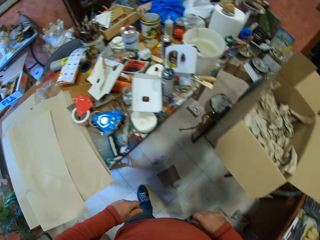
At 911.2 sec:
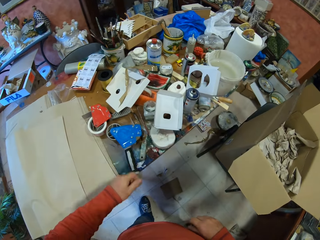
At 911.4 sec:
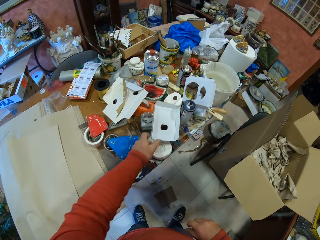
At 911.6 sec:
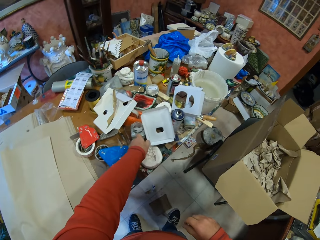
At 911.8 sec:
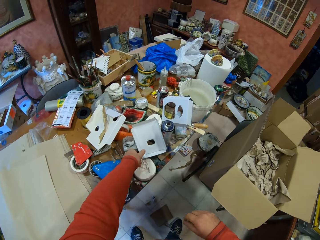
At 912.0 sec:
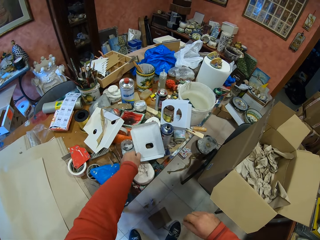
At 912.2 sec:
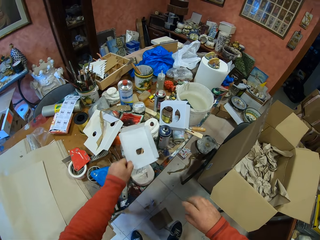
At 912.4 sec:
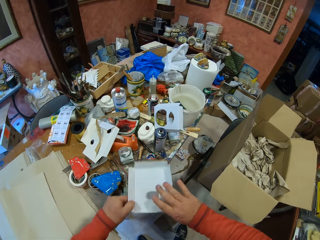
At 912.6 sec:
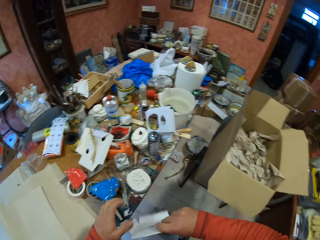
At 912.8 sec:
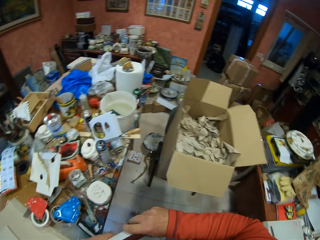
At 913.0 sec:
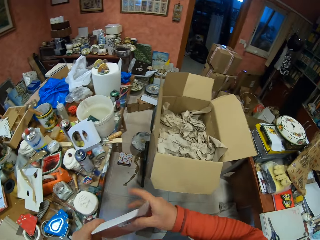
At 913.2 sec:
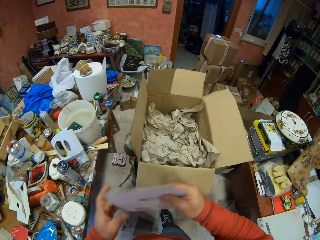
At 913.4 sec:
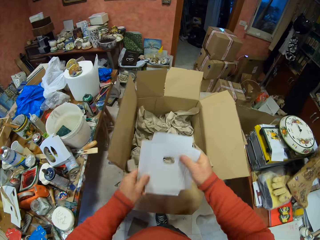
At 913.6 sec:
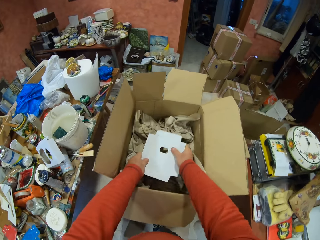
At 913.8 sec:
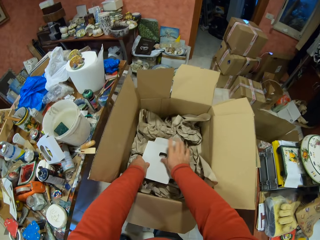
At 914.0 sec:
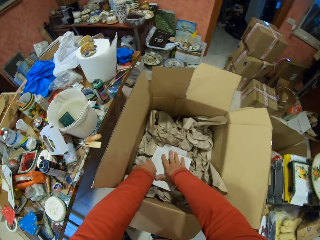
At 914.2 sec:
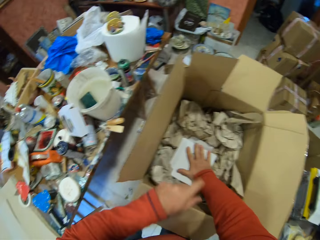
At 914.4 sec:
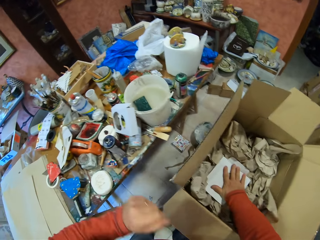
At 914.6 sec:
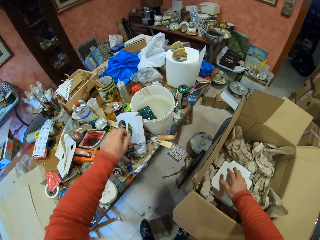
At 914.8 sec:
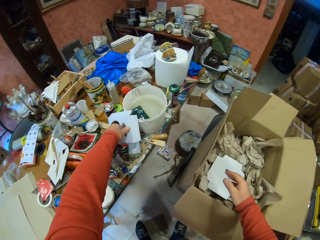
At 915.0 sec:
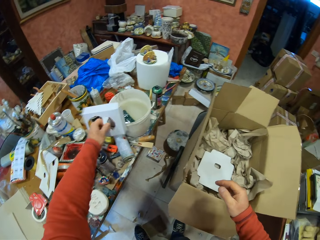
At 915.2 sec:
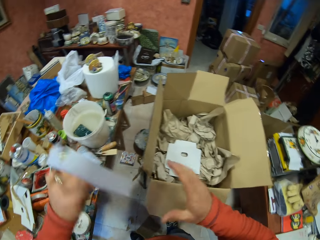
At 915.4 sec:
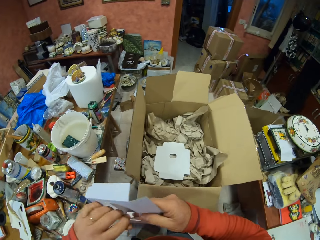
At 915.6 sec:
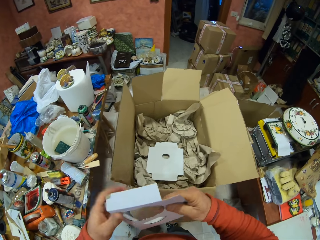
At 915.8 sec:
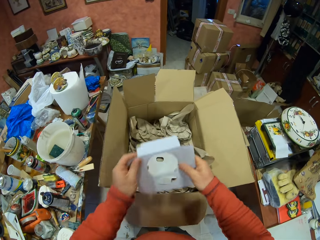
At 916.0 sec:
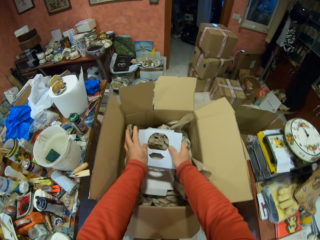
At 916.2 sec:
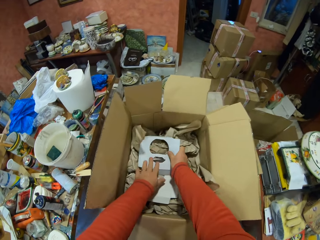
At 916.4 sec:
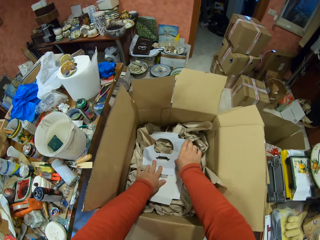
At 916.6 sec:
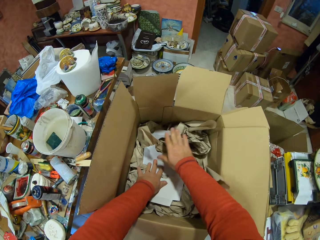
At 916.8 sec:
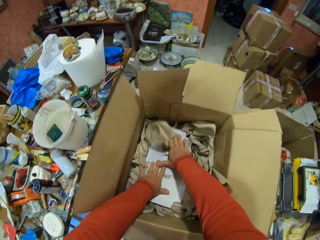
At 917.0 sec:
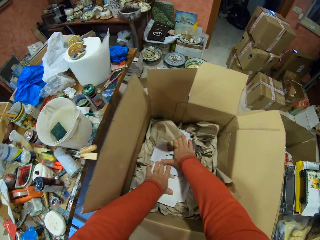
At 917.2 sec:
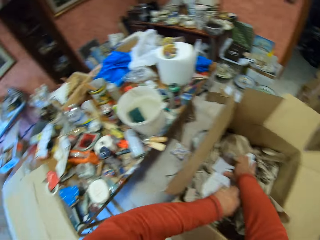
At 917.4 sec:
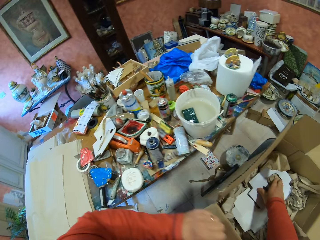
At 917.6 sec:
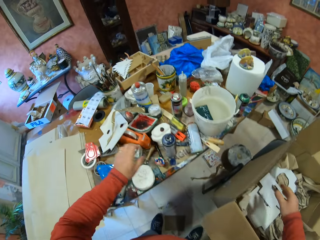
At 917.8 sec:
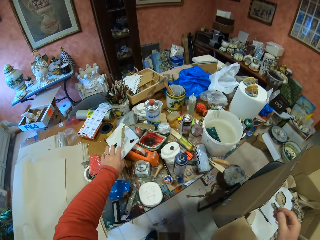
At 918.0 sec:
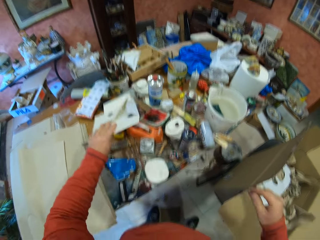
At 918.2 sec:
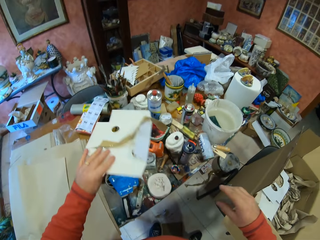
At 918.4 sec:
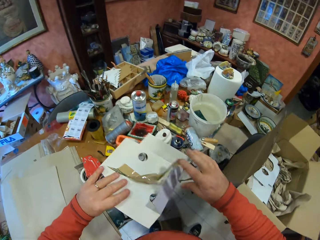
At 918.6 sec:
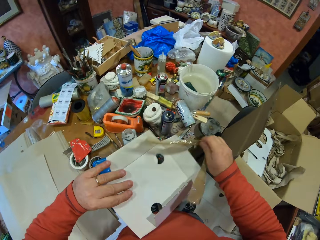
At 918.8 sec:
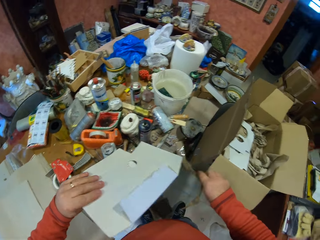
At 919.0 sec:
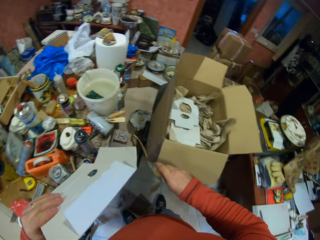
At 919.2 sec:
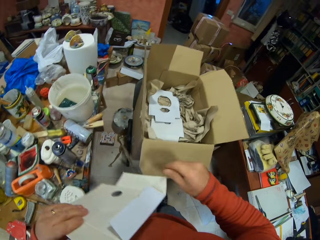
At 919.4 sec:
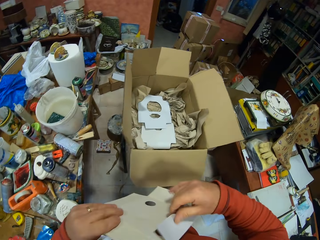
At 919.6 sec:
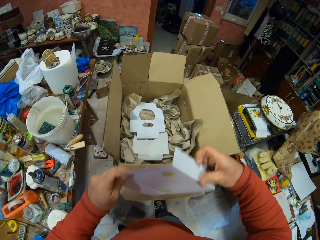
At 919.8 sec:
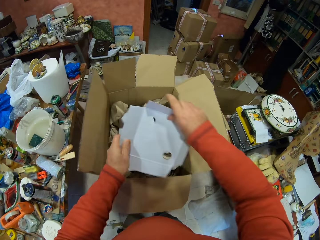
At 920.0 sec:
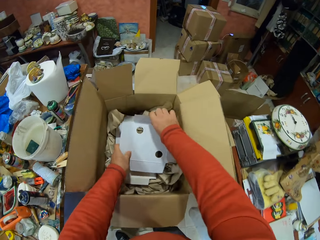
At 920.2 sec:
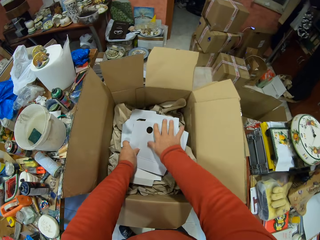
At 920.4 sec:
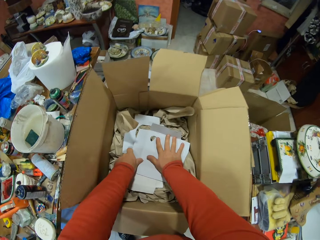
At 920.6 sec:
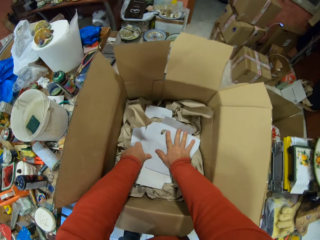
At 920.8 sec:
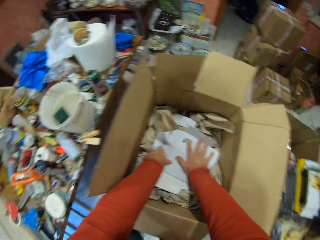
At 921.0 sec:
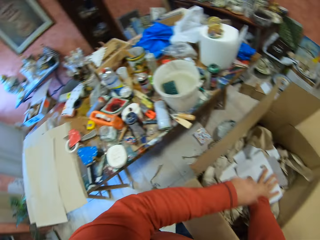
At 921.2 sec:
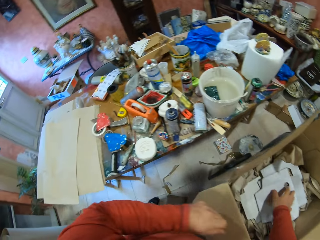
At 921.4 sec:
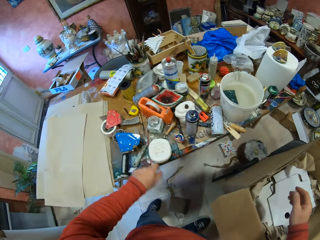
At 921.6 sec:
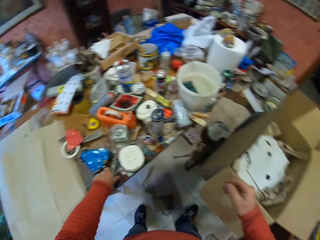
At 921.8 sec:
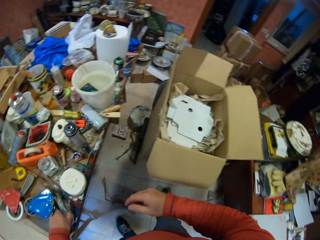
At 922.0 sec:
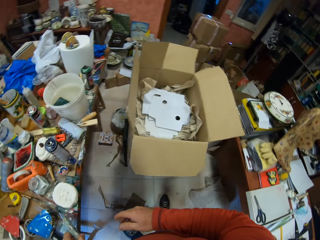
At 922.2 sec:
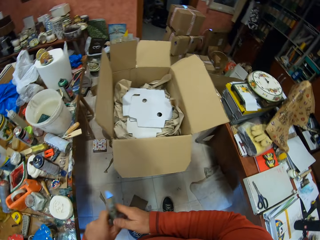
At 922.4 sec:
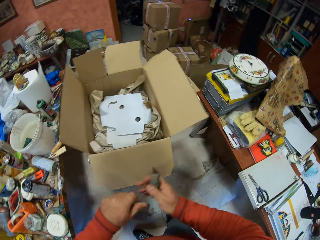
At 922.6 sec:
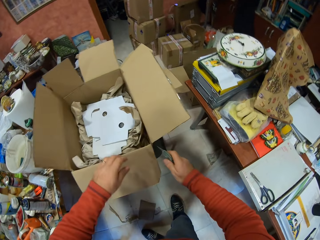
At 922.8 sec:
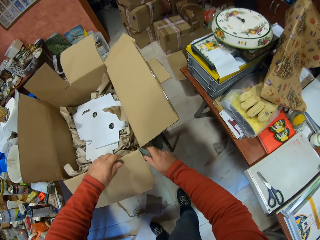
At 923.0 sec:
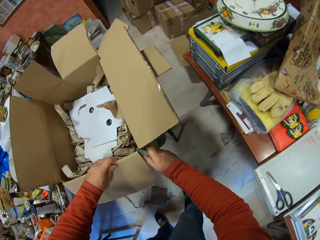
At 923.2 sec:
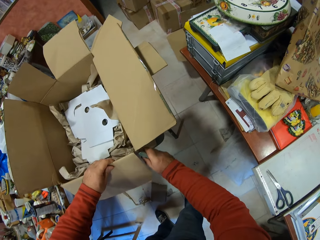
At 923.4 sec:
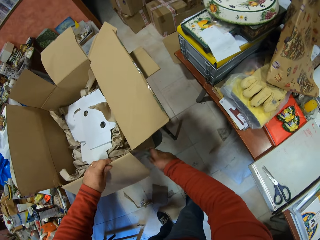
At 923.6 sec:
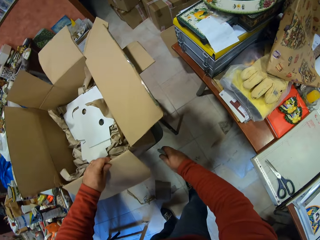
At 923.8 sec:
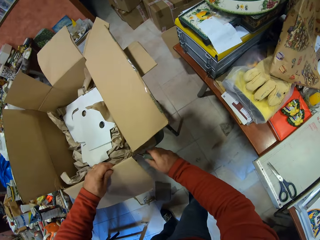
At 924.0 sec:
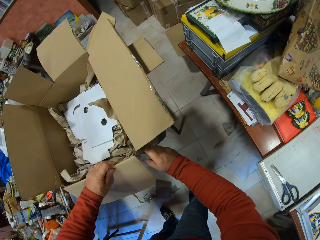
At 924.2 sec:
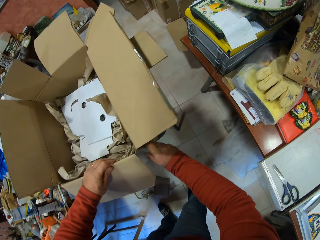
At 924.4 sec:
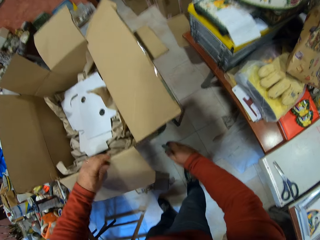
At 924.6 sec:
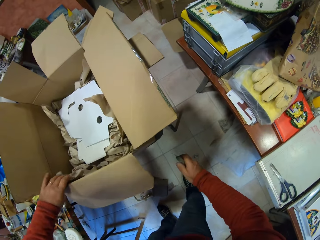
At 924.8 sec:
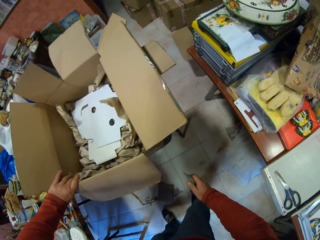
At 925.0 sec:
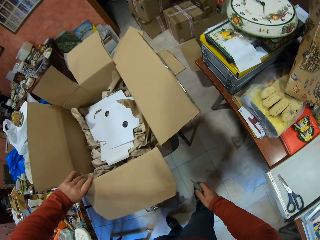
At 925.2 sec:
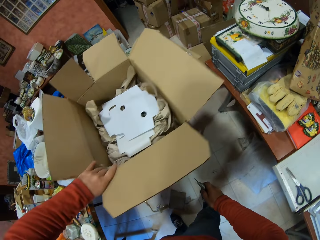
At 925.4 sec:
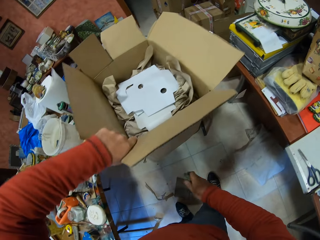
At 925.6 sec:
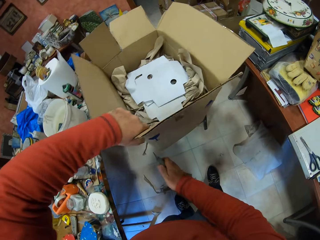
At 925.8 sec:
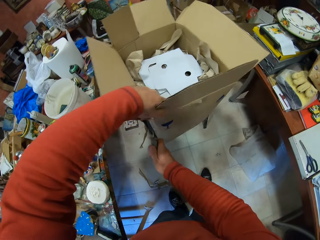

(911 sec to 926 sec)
The camera wearer picks up a box from the table and puts the box in the carton box. They pick up a box from the table and put the box in the carton box. They pick up a box from the table. They pick the tape on the box and drop the tape on the floor. They put the box in the carton box. They pick up a utility knife from the table and cut the carton box with the utility knife.

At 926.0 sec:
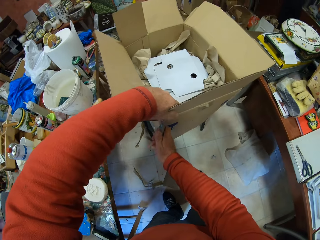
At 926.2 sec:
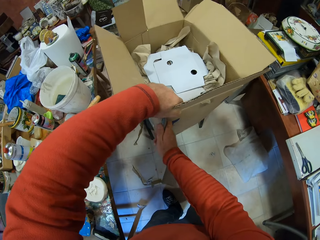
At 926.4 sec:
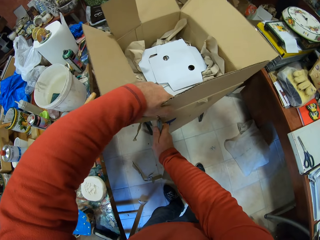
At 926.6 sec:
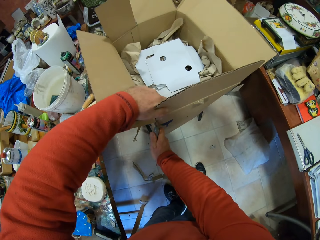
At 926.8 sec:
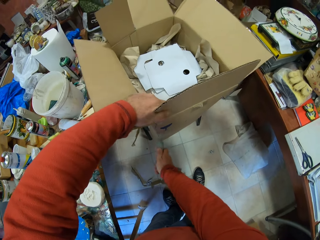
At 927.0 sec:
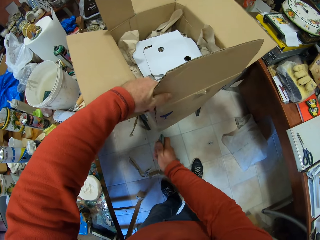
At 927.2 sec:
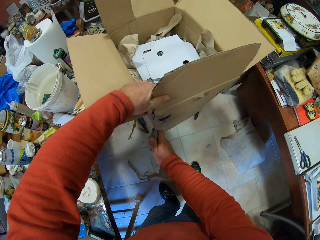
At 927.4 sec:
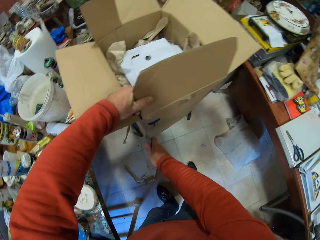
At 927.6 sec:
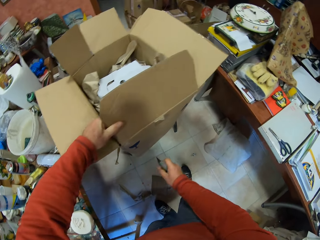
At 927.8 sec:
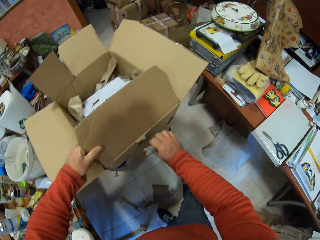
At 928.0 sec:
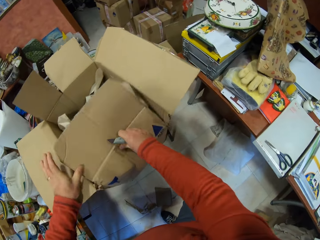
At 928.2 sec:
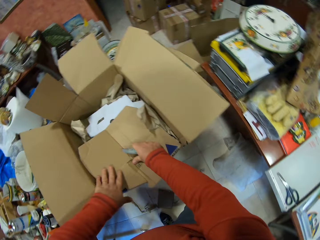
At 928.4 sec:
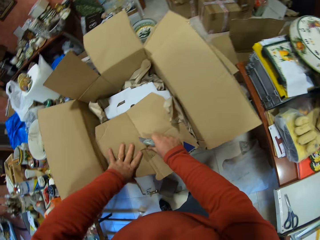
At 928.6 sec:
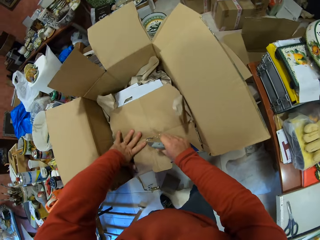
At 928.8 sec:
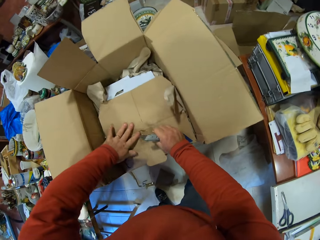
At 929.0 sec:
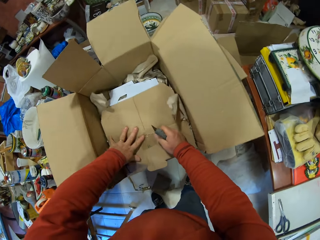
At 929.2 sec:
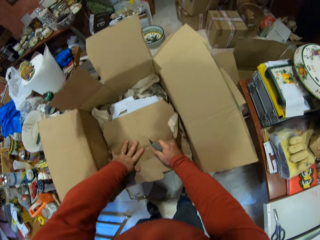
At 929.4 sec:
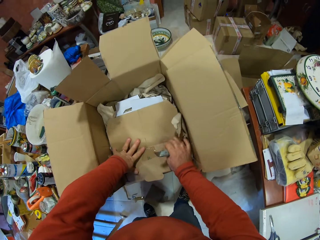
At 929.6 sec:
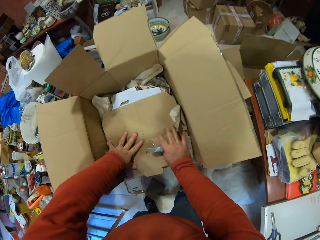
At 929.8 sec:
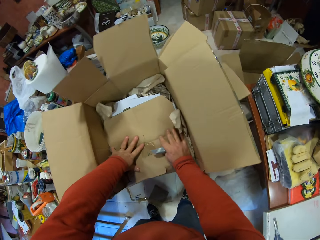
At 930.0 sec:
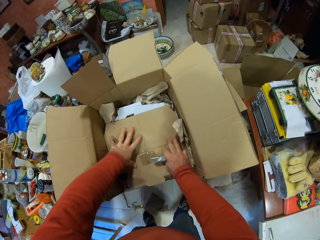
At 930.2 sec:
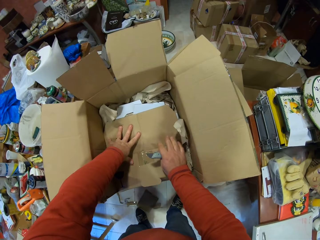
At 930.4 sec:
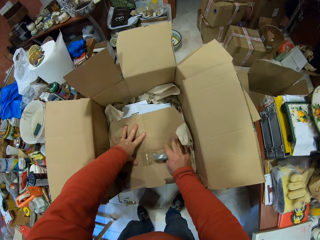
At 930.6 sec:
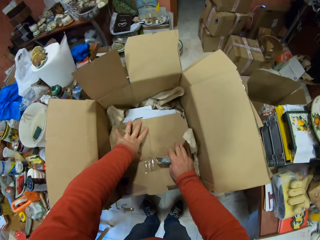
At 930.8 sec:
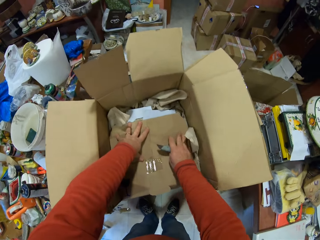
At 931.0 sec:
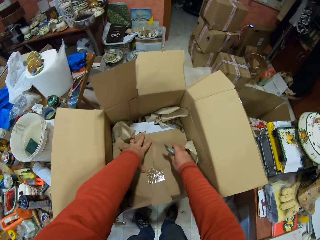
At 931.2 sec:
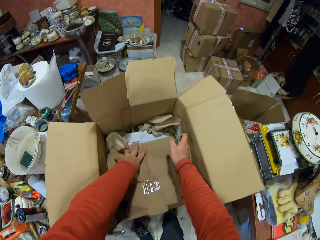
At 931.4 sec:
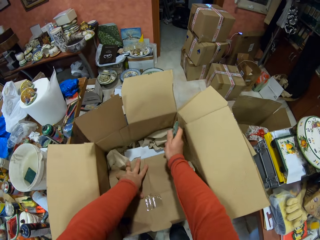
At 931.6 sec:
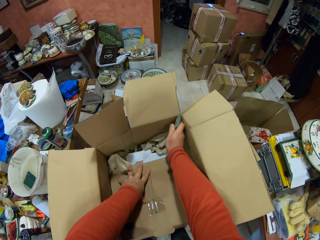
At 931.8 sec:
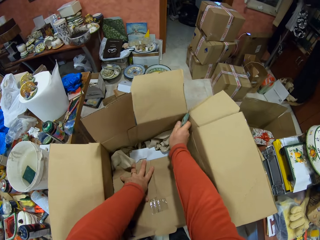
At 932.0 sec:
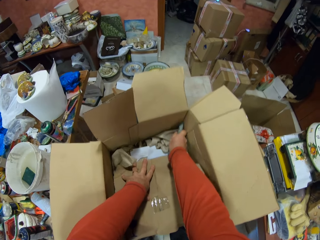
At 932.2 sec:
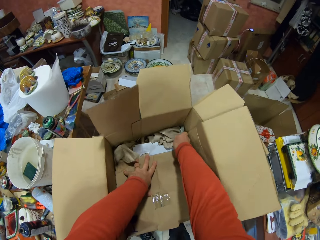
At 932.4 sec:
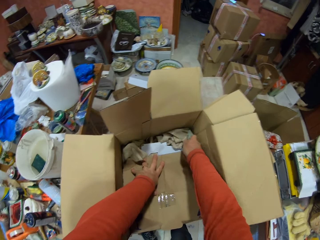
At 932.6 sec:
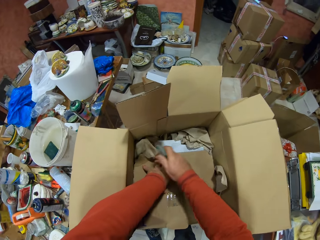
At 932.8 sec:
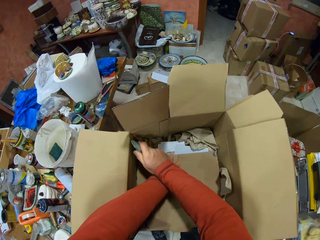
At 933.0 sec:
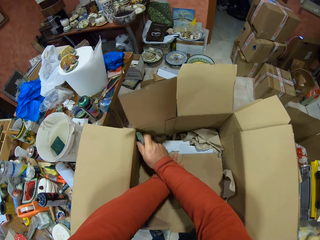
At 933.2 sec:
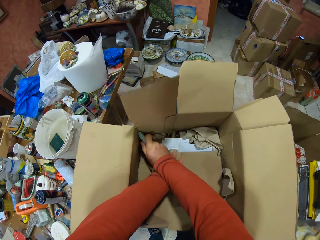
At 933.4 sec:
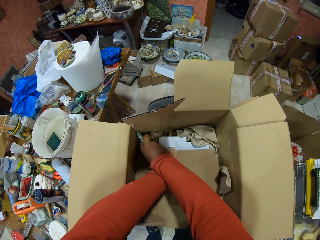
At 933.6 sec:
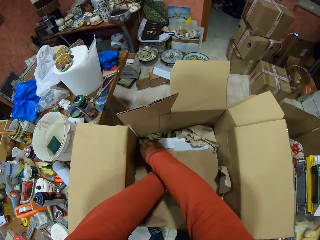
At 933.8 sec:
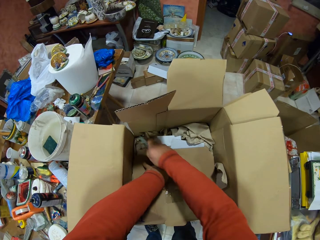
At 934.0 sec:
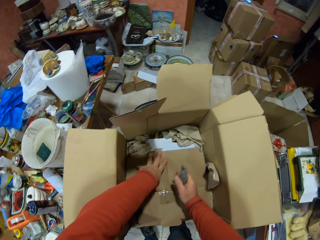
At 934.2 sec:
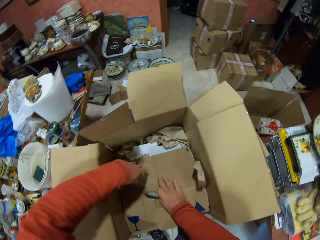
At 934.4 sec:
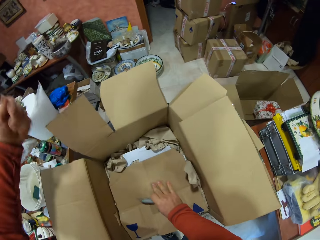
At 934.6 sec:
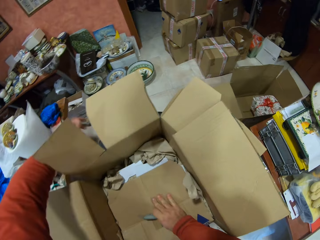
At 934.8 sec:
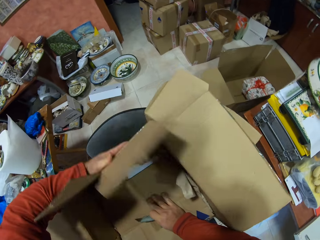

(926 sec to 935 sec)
The camera wearer folds the box. They cut the carton box with the utility knife.
